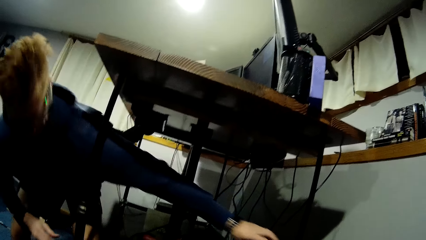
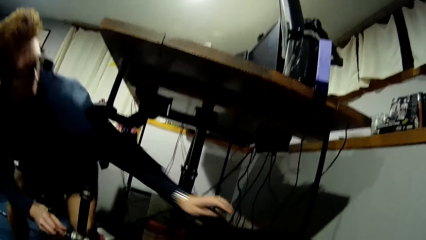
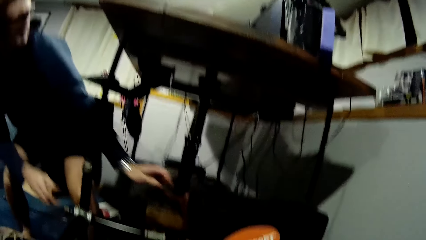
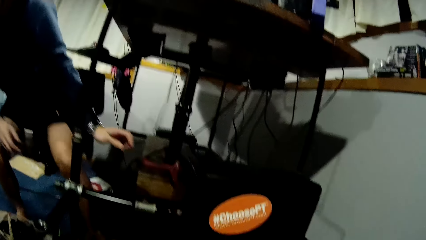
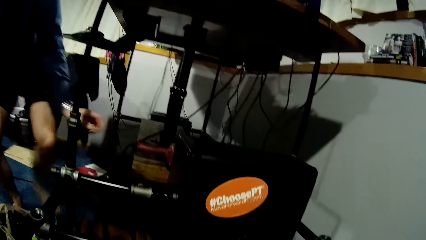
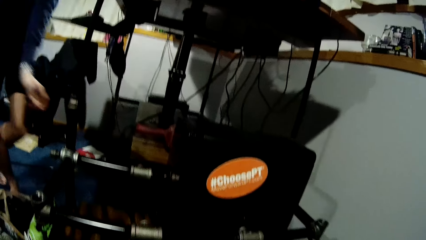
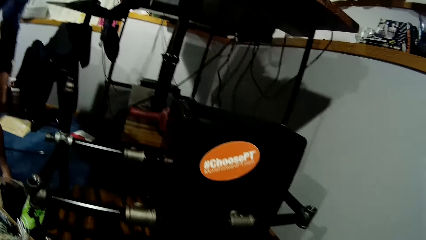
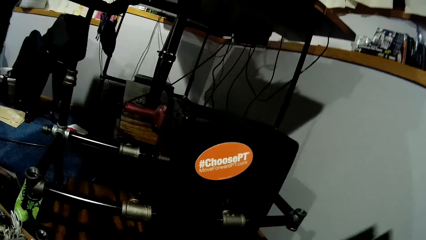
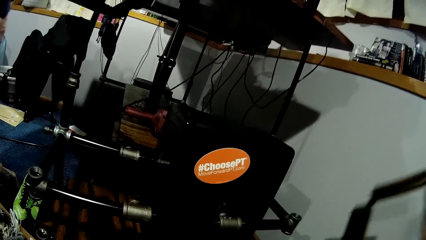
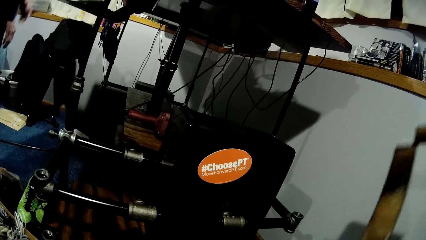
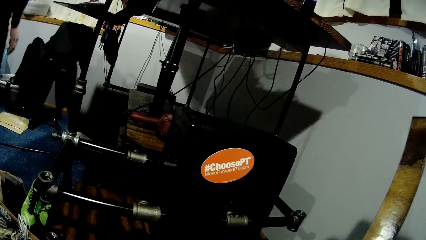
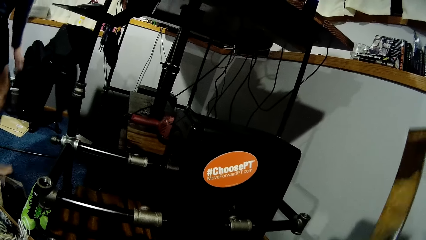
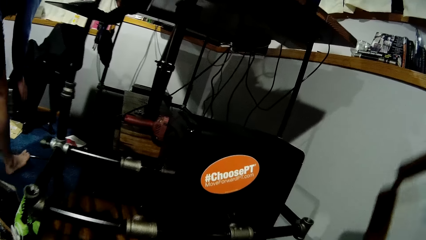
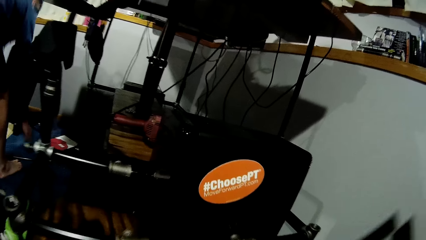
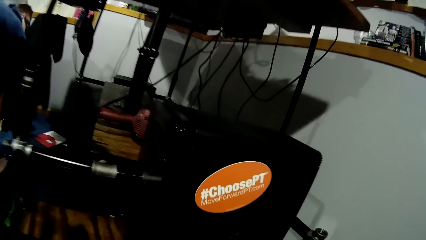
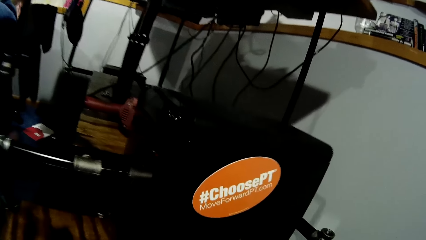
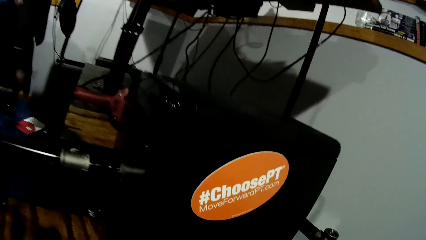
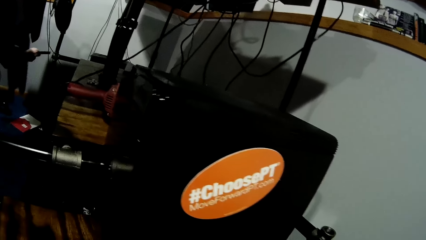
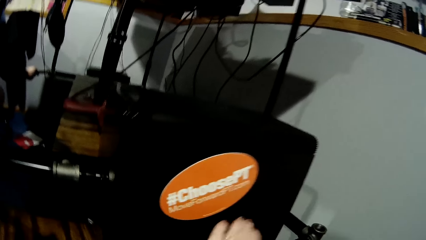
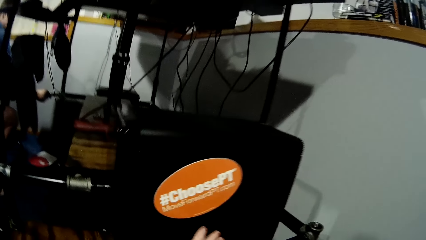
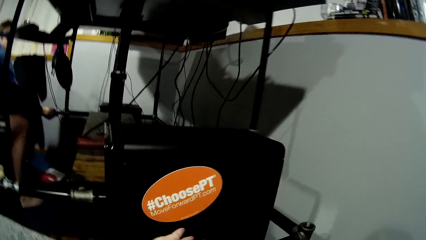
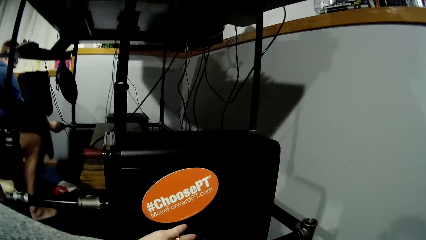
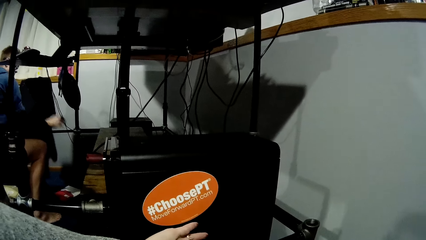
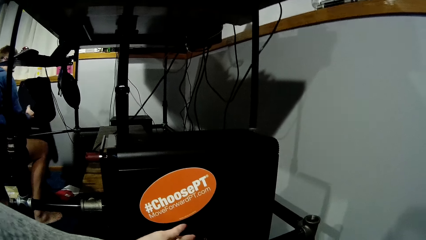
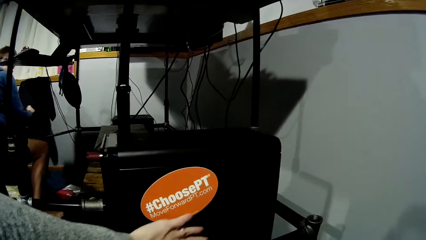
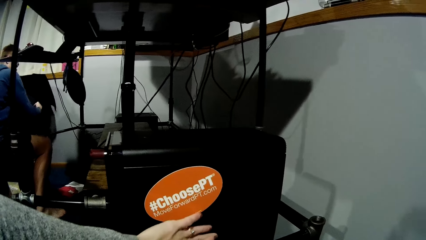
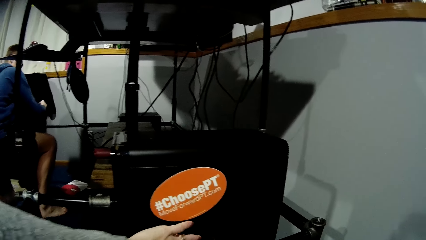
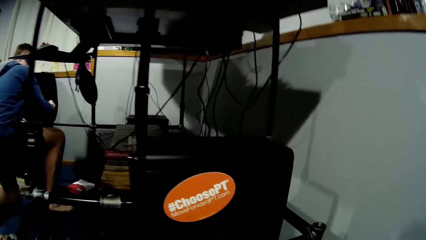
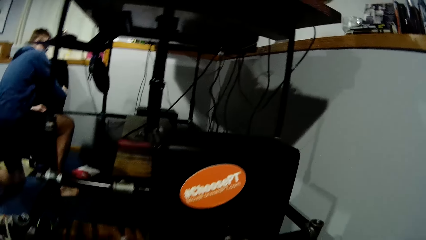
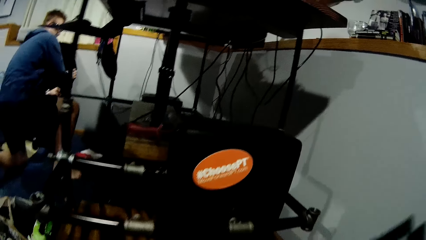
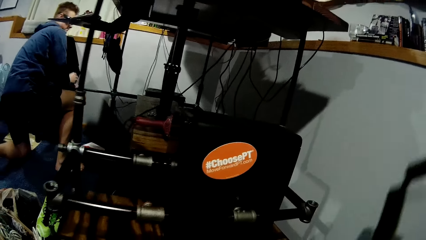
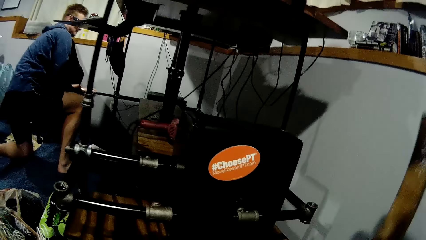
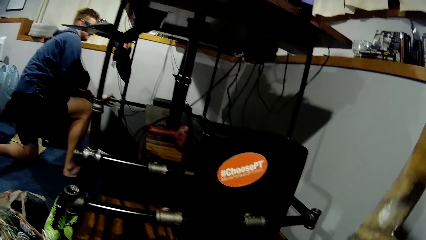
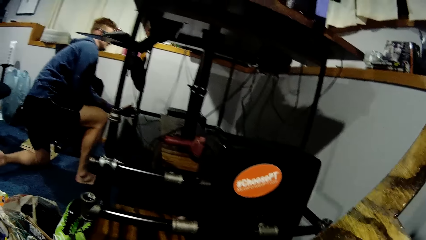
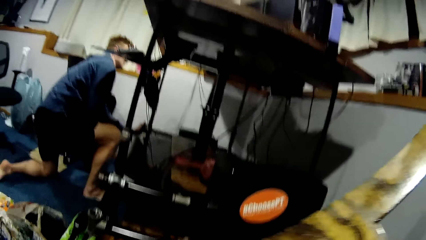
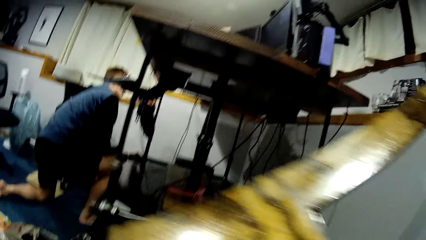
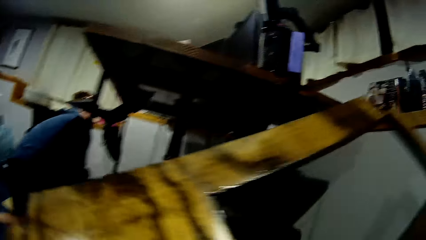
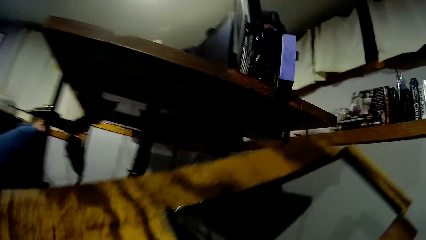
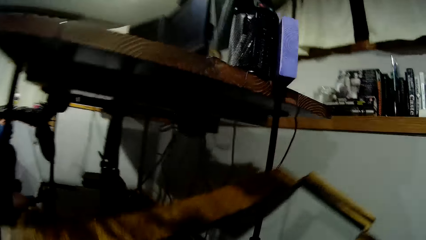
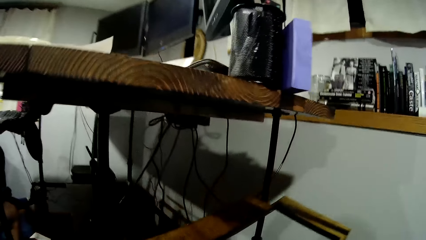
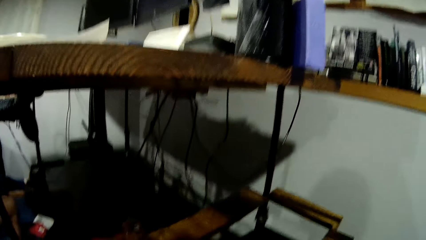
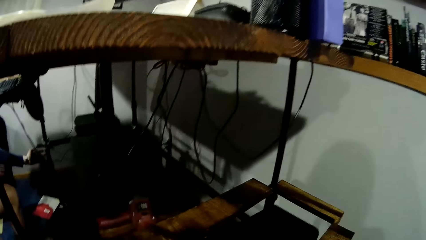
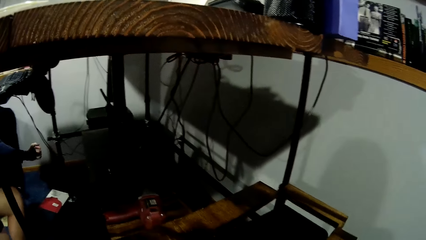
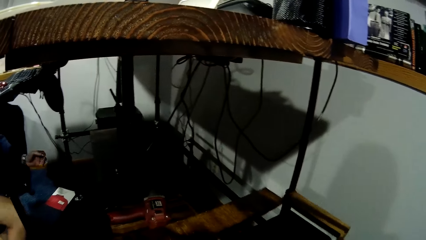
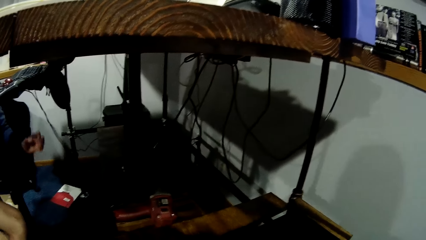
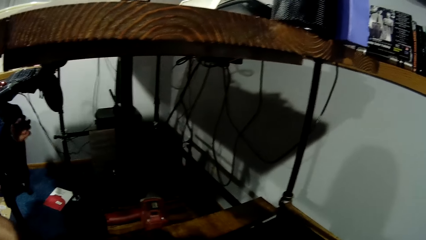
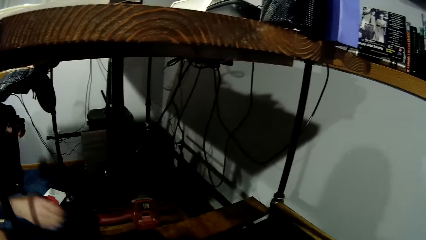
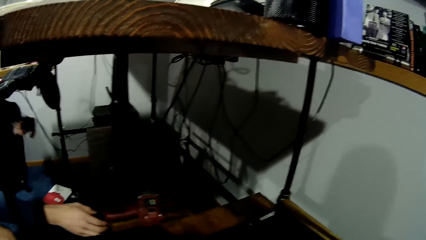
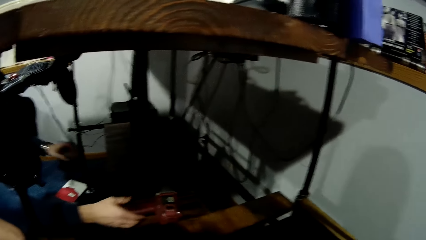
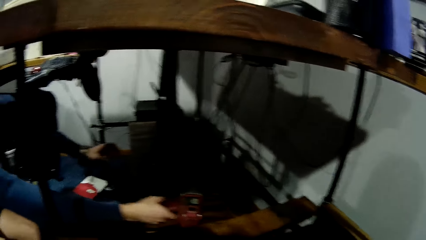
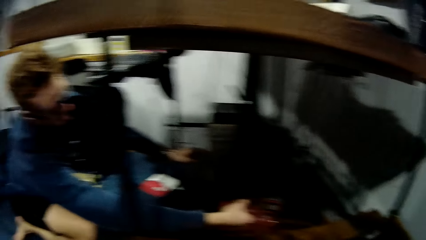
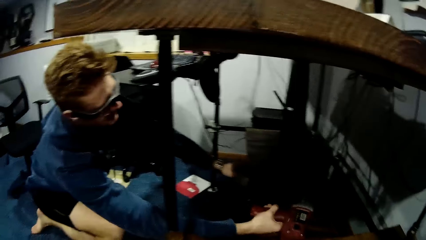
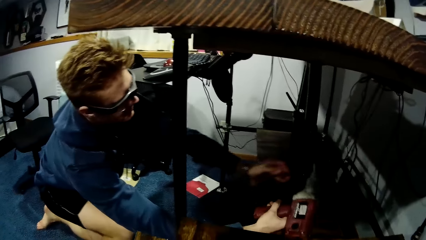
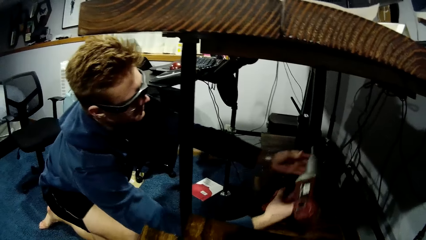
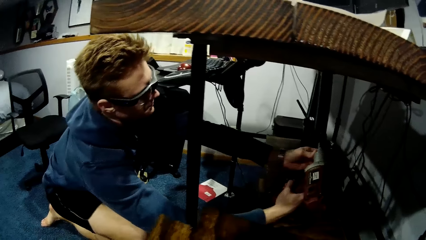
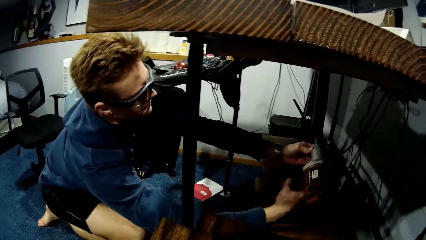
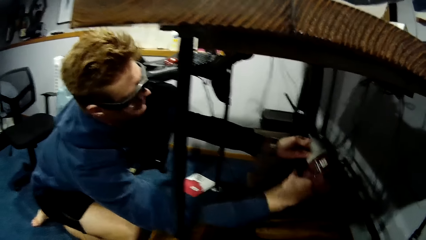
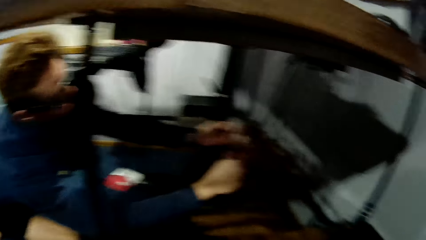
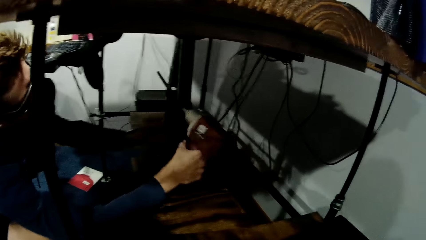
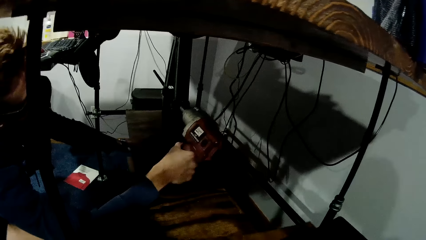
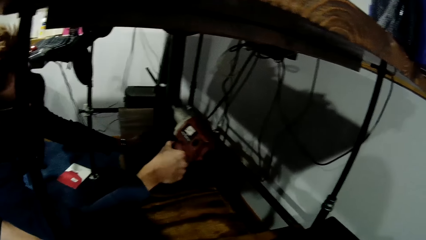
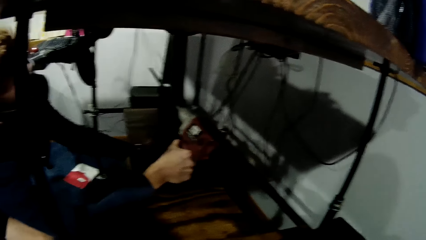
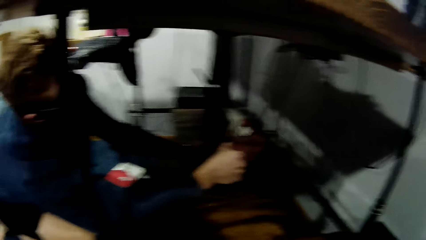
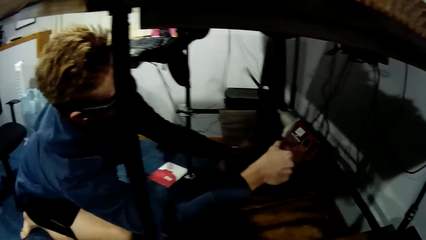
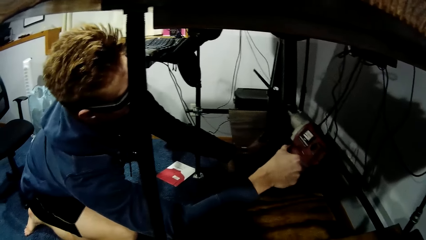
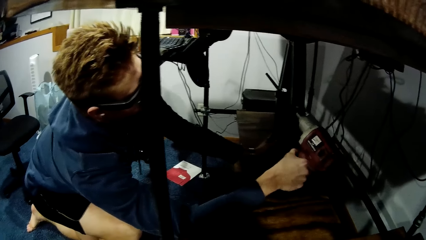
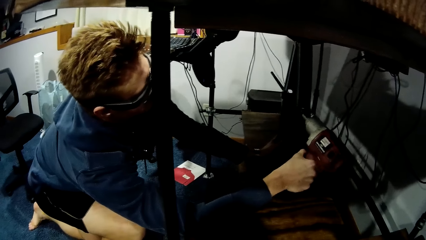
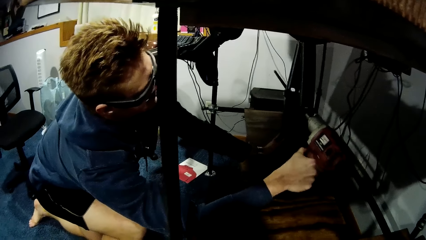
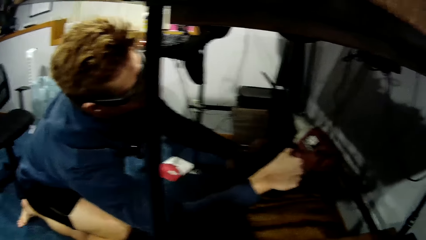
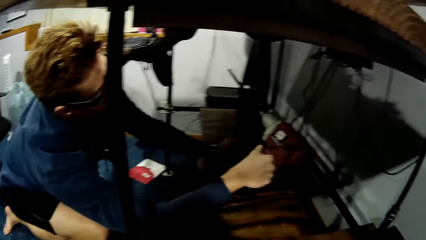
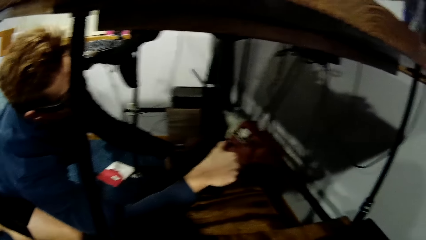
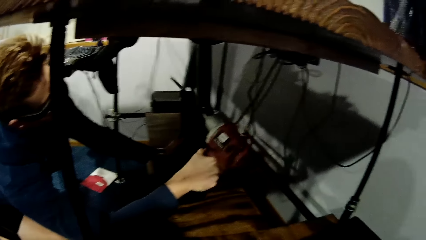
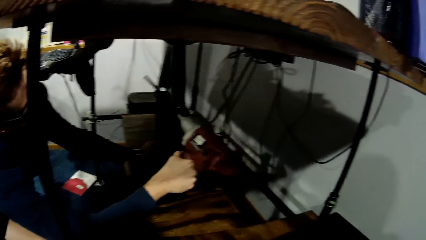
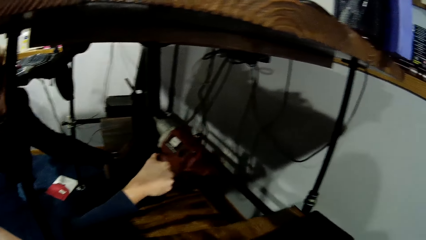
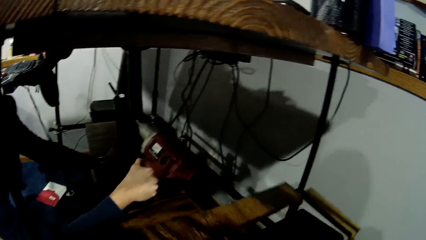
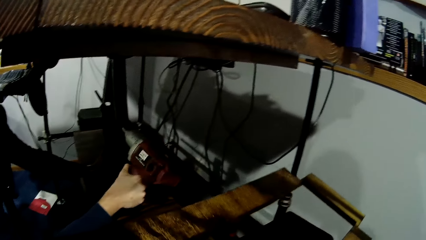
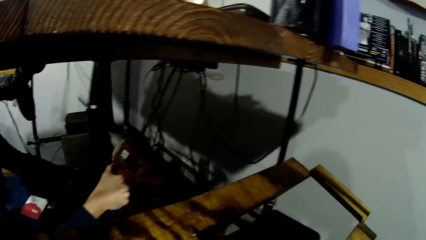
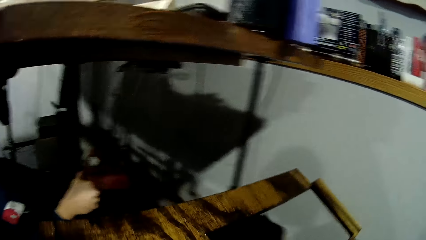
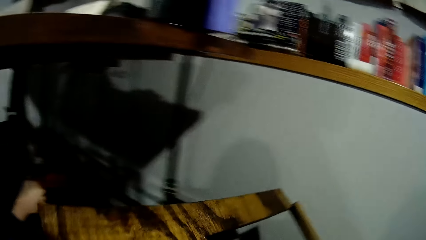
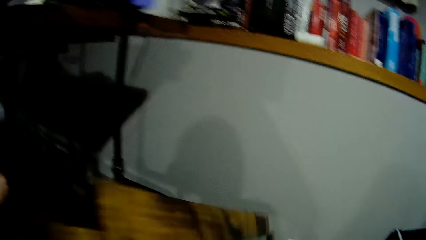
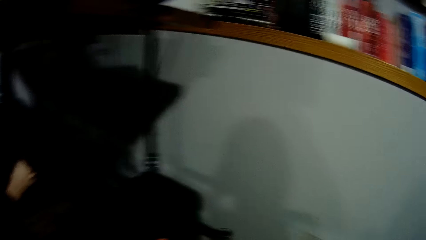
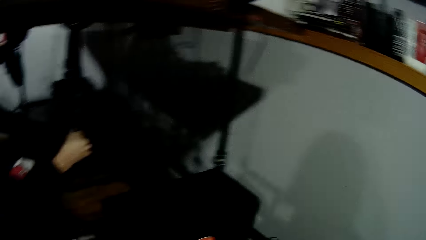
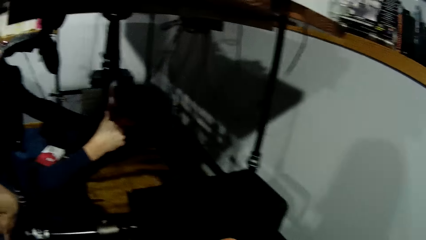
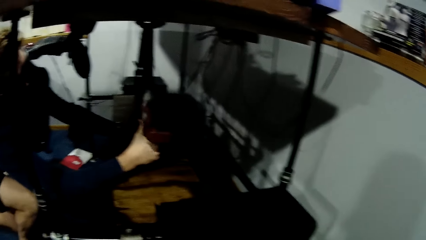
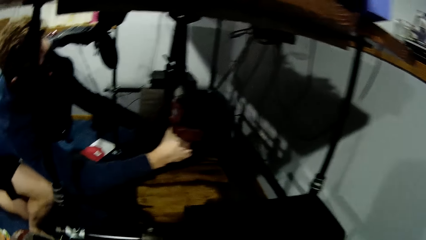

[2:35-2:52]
The man stands. The camera wearer puts the wooden piece on the floor. The man picks up a metal rod from the floor, inserts the rod into a rod joint, and shifts a cloth. The camera wearer places the wooden piece over the CPU. They lift the table topper. The man picks up the drill from the platform and lifts the table with the jack and the drill. The camera wearer removes the wooden piece from the CPU.
